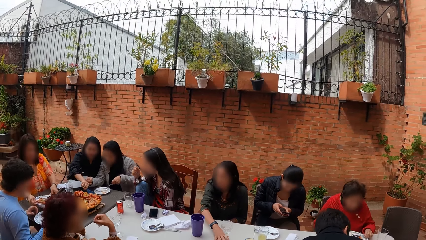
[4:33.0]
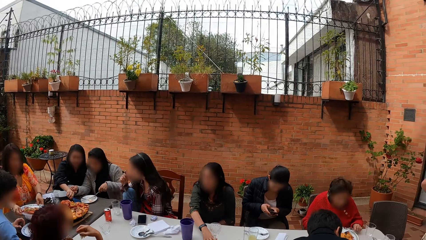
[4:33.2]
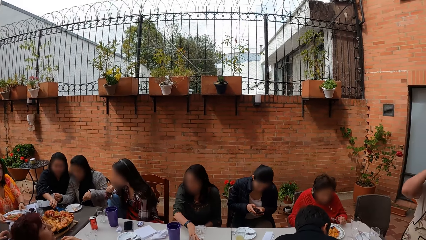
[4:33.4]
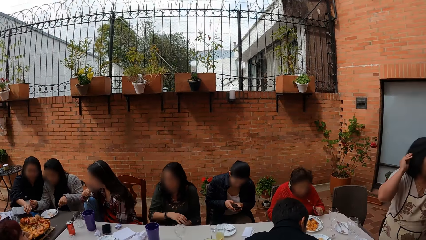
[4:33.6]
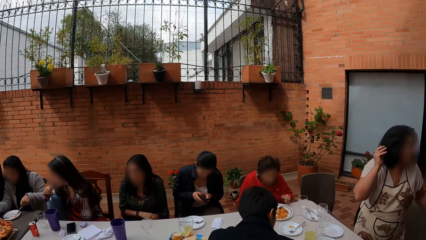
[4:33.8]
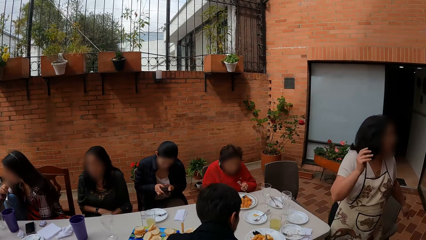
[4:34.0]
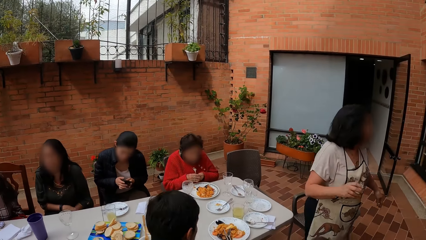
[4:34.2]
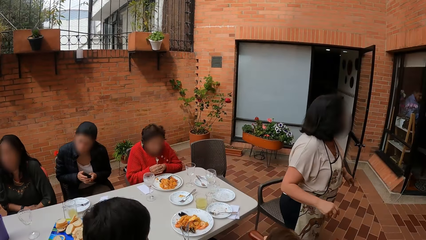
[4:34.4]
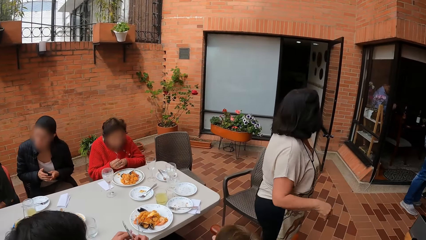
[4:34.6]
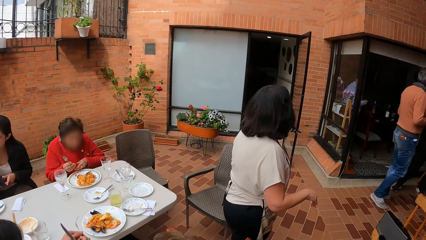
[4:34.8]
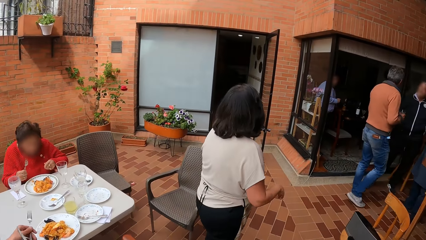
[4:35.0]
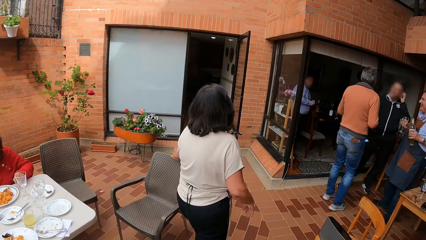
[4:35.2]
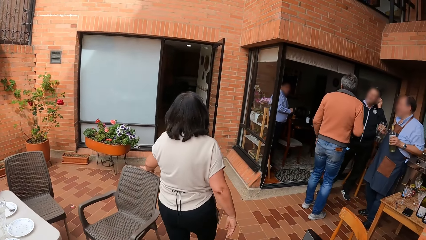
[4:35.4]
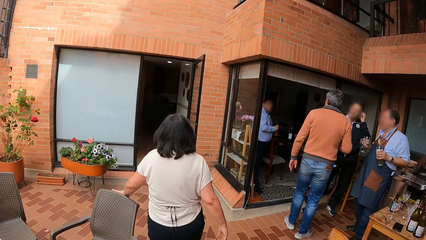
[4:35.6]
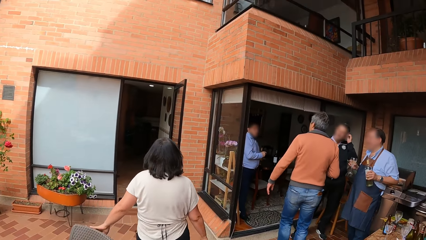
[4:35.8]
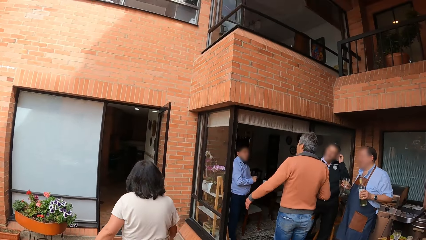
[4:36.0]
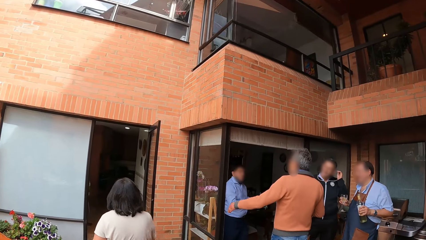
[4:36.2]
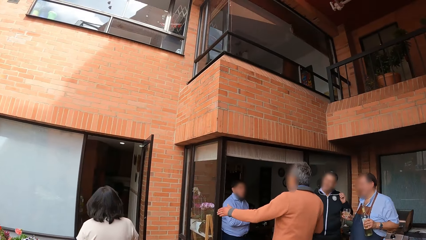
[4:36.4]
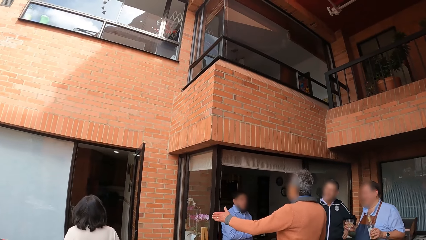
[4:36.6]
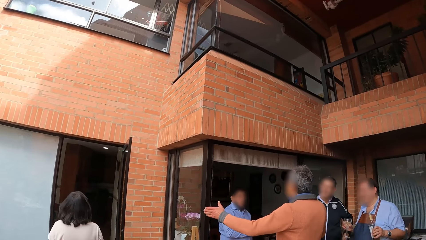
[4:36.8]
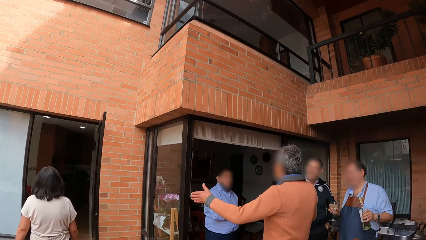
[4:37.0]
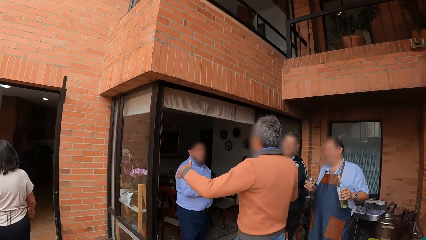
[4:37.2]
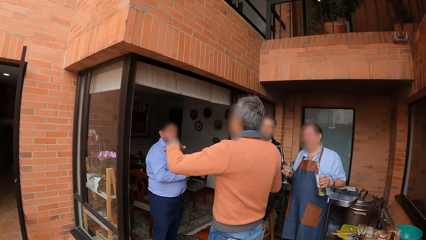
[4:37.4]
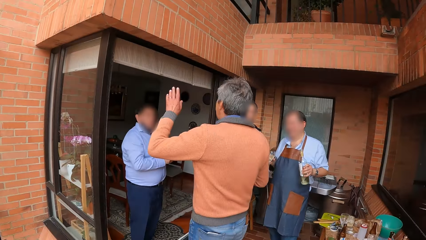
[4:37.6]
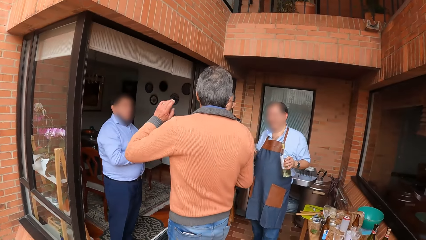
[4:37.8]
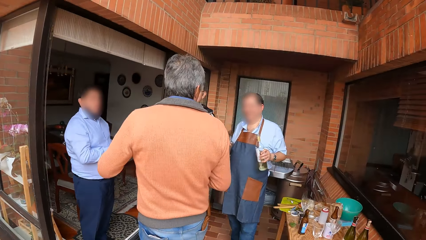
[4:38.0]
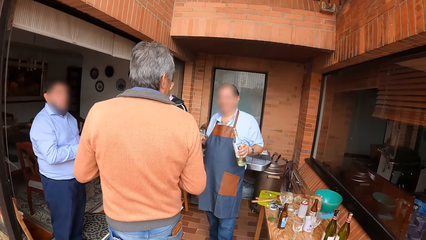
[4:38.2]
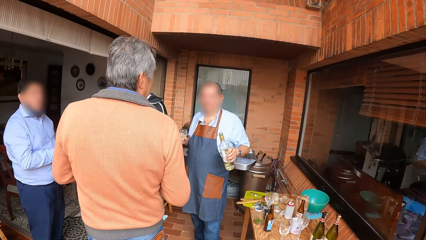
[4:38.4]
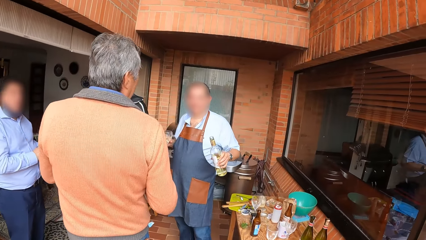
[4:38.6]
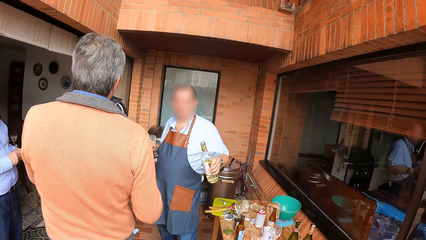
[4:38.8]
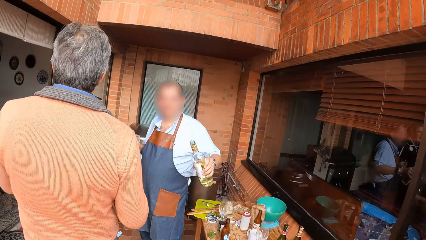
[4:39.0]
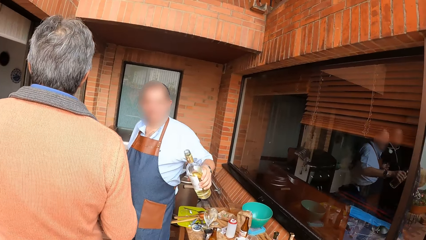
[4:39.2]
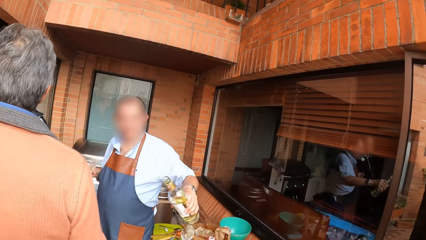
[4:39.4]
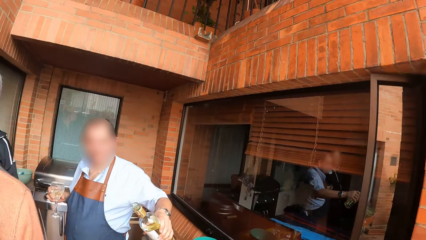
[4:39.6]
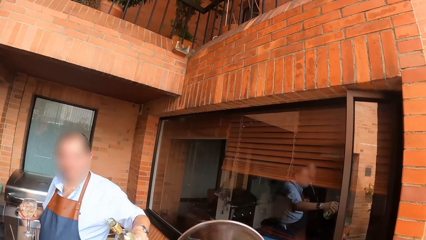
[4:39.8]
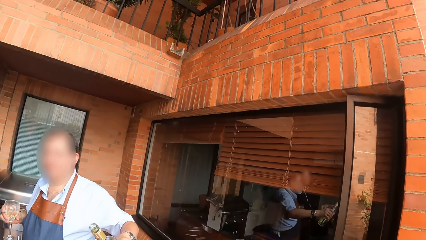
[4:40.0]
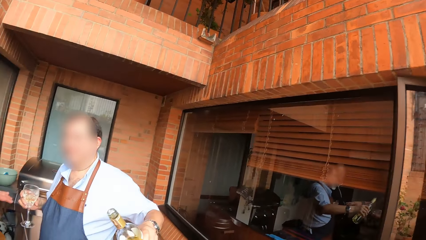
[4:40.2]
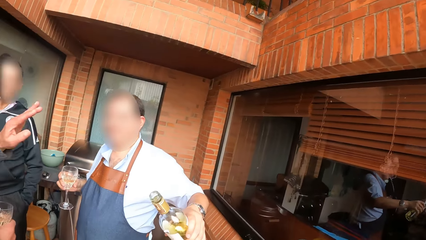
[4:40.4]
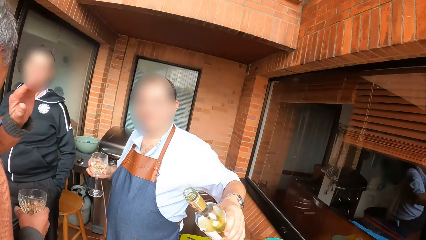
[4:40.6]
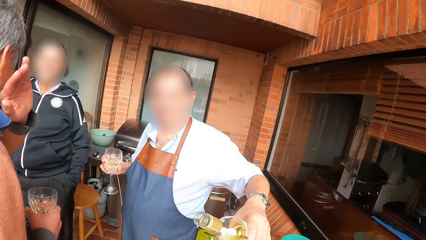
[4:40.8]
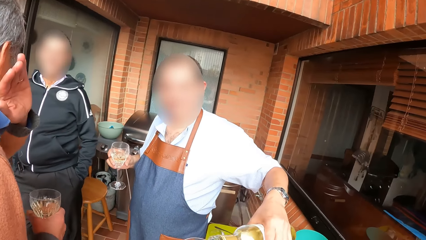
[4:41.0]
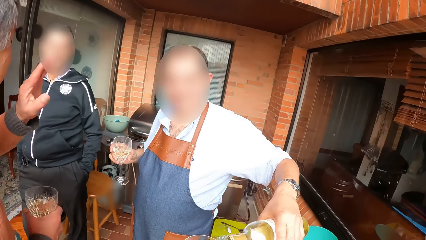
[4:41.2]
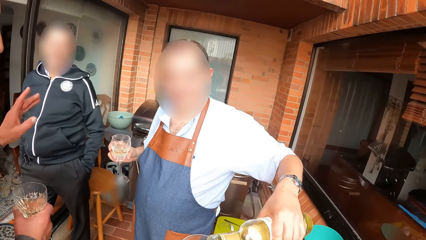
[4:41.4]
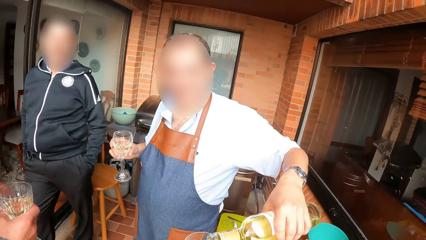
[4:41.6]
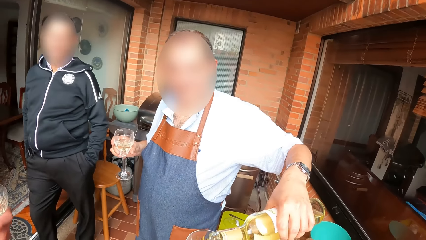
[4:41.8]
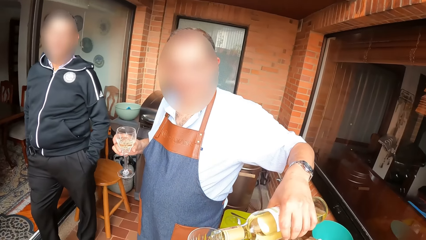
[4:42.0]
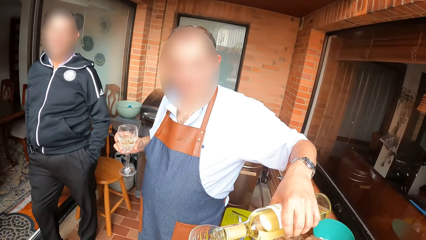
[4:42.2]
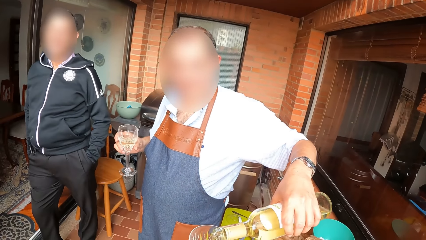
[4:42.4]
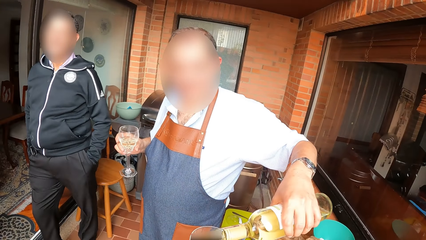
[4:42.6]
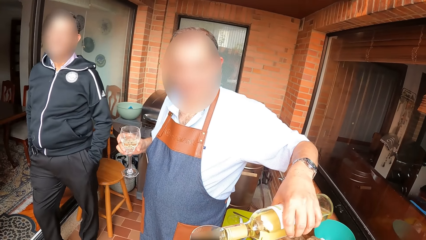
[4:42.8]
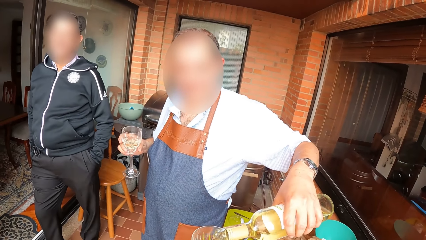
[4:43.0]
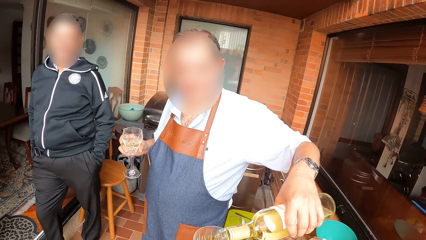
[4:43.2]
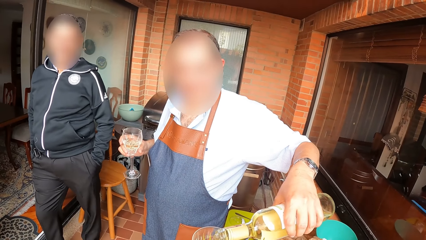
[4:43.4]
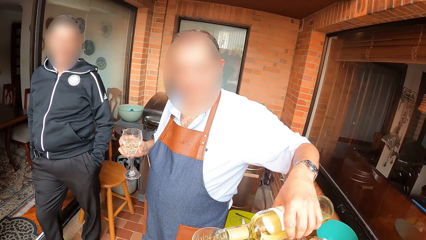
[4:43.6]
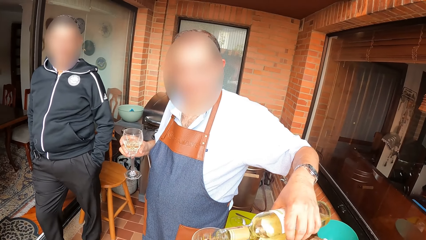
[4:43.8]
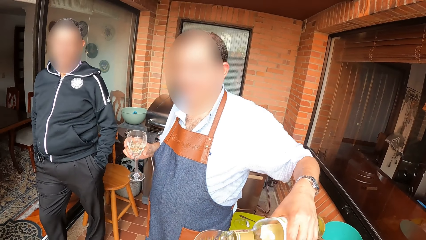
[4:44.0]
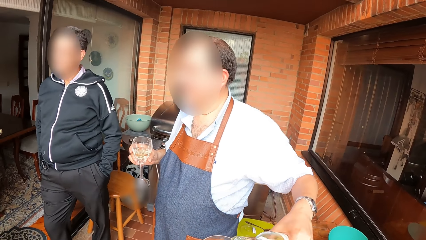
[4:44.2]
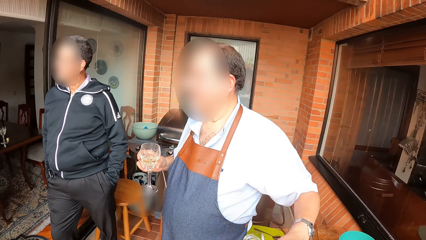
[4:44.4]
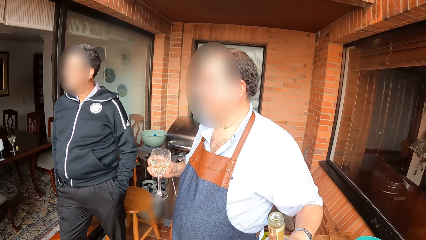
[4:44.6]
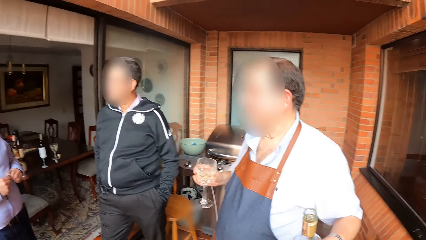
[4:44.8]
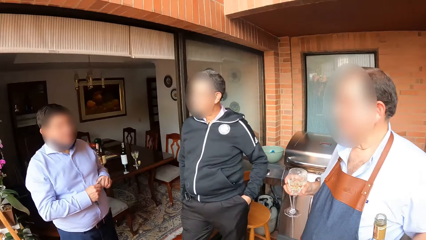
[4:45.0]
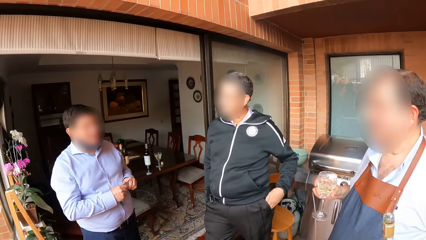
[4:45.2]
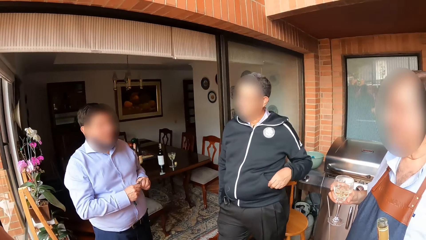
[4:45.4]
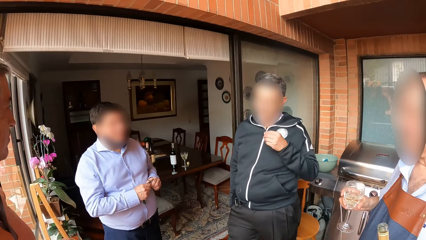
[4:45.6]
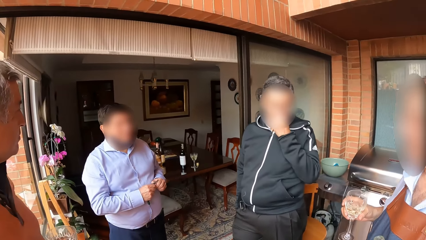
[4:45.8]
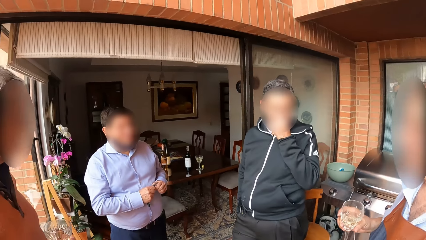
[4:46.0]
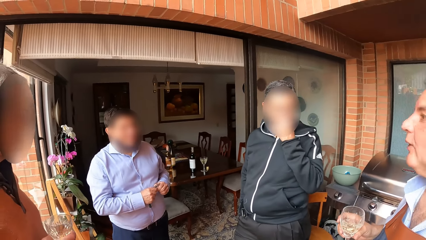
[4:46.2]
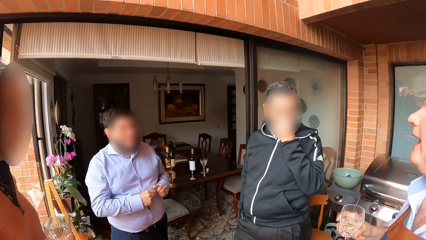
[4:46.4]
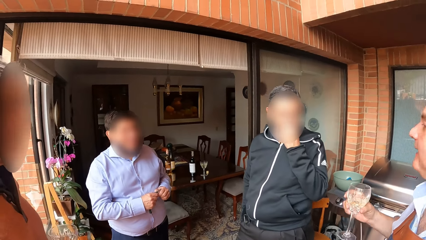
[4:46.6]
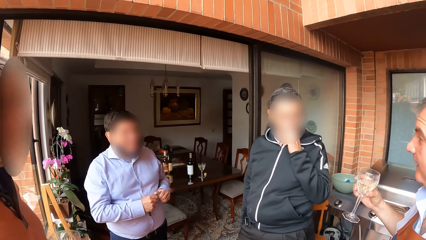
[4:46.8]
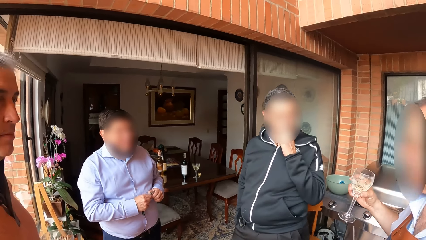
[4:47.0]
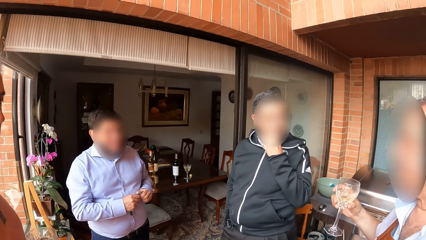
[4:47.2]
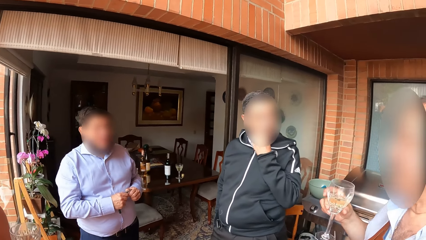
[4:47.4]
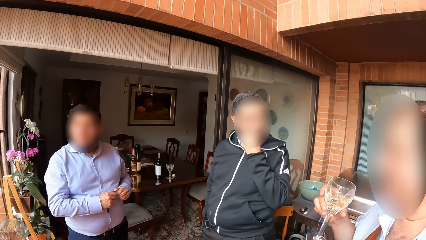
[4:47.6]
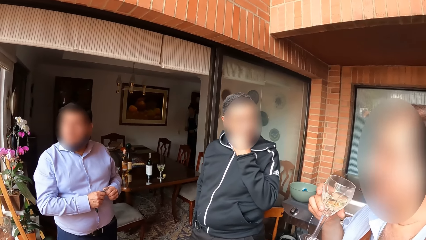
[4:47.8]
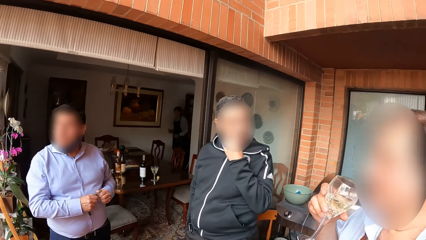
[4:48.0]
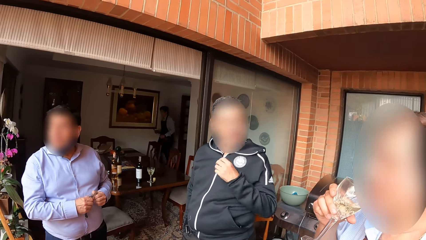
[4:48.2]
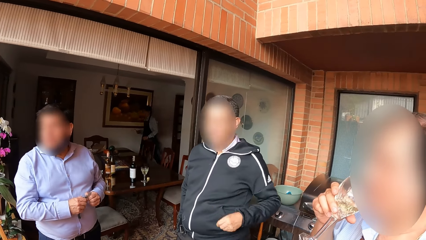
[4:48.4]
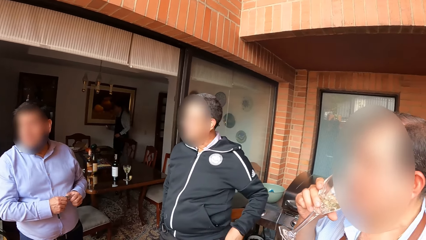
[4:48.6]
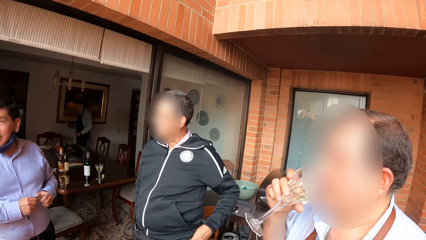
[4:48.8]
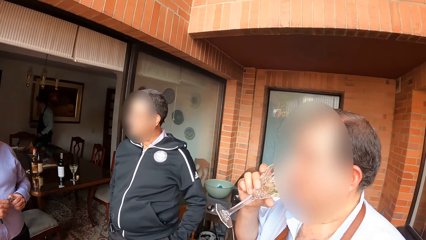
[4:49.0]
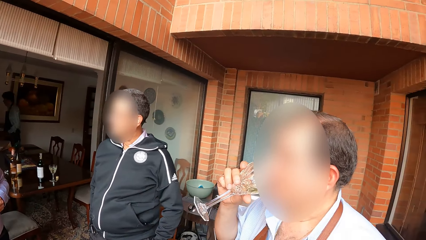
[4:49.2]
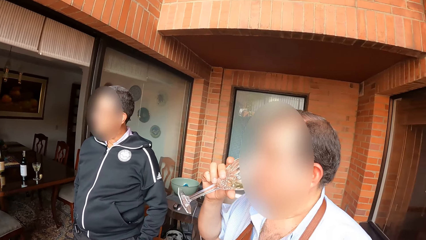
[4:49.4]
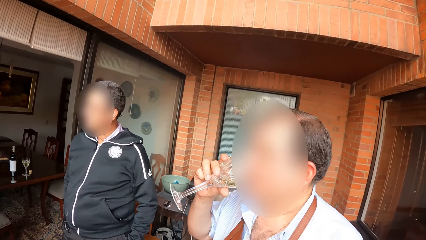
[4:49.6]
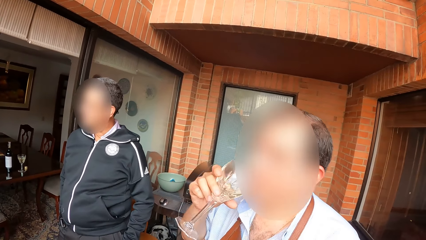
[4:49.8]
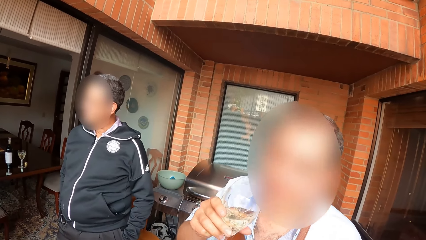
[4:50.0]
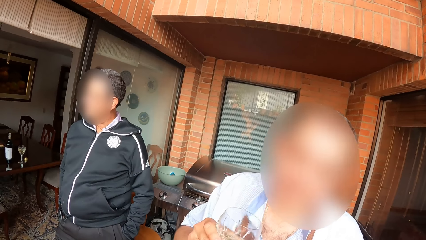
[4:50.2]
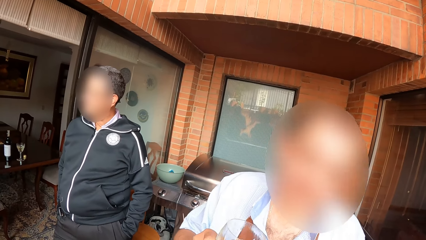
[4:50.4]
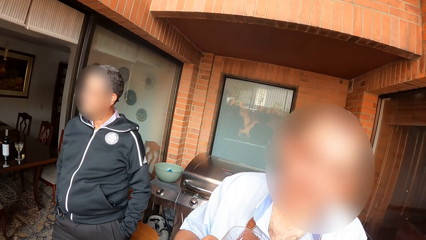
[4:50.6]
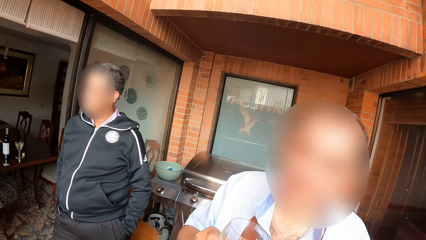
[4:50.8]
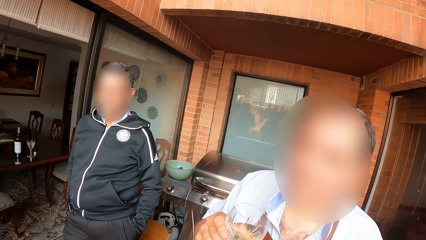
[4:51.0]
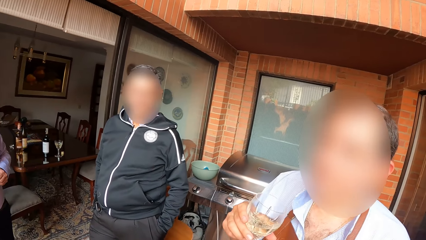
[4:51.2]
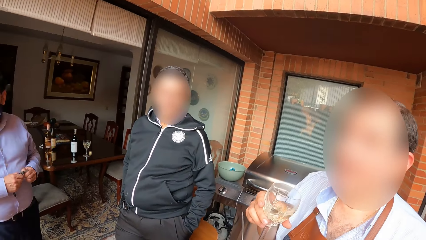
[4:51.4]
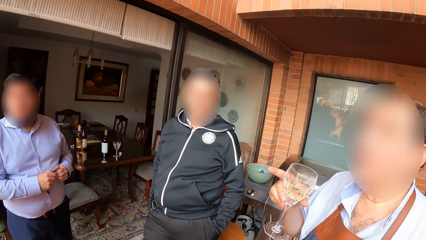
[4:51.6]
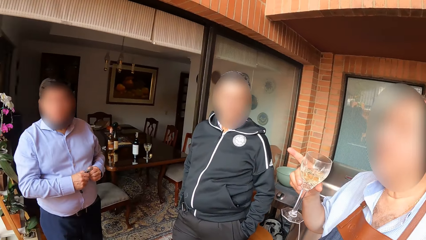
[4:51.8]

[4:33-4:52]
A person pours a drink in the glass. A man pours drink from the bottle in his left hand to the cup in the left hand of the camera wearer. Another man holds a wine opener in his hands. The camera wearer converses with the men. The first man touches his face with his left hand. Another man drinks wine from the cup in his right hand. The camera wearer converses with the men. They converse with the man.
